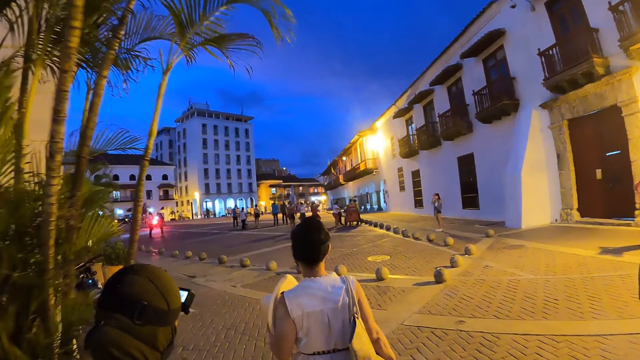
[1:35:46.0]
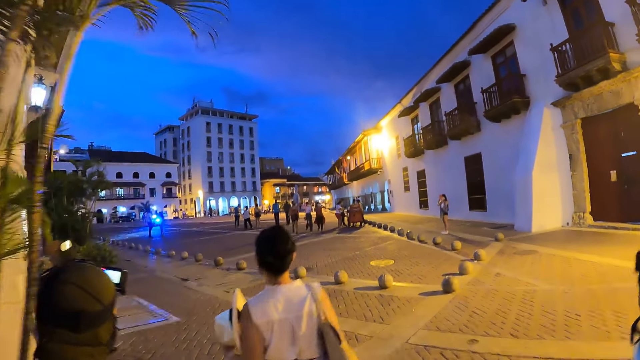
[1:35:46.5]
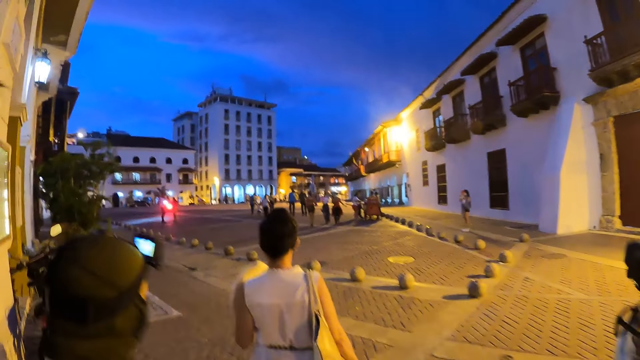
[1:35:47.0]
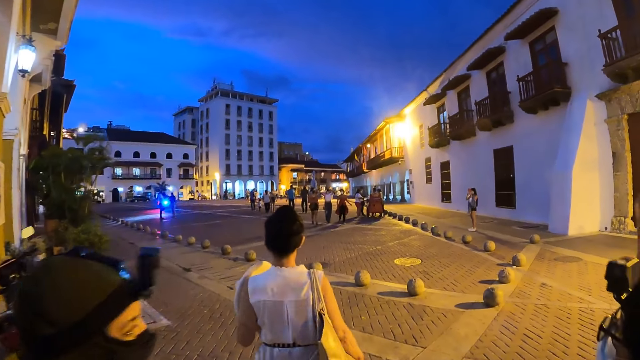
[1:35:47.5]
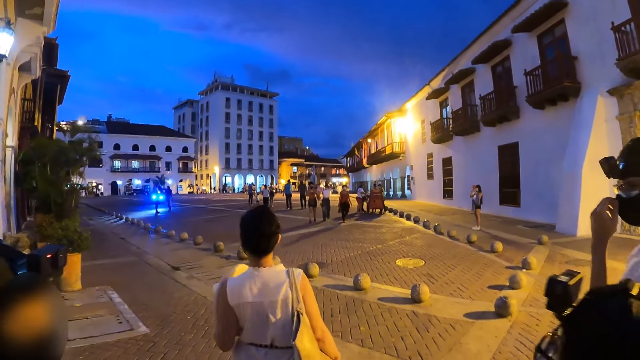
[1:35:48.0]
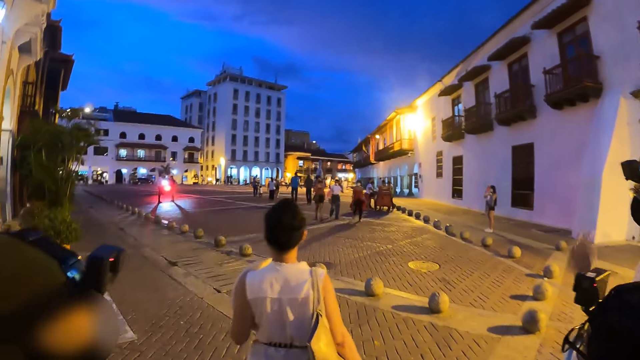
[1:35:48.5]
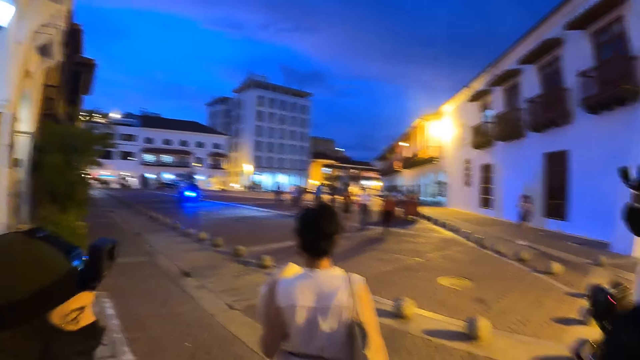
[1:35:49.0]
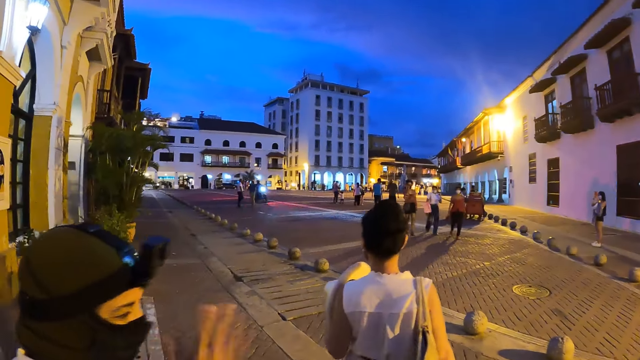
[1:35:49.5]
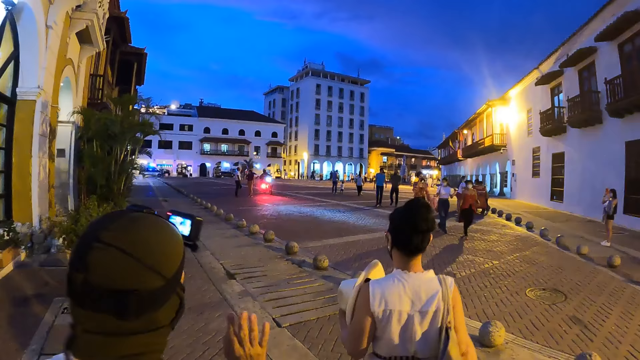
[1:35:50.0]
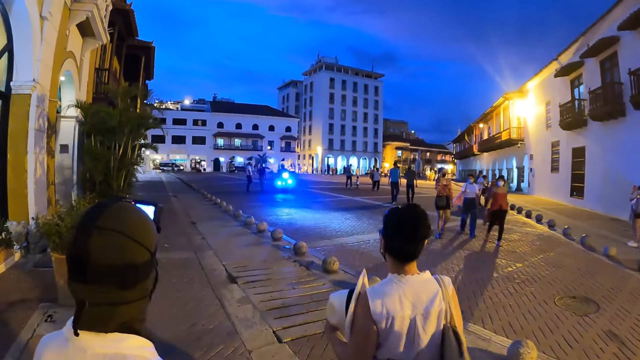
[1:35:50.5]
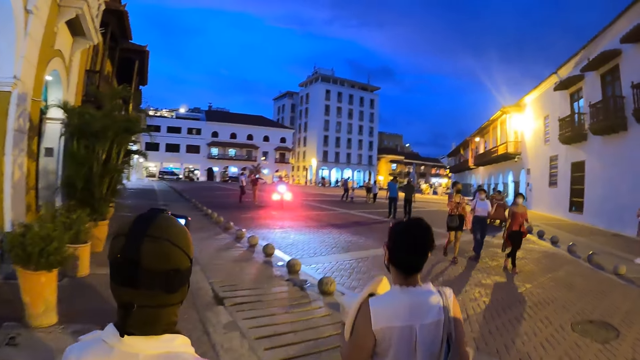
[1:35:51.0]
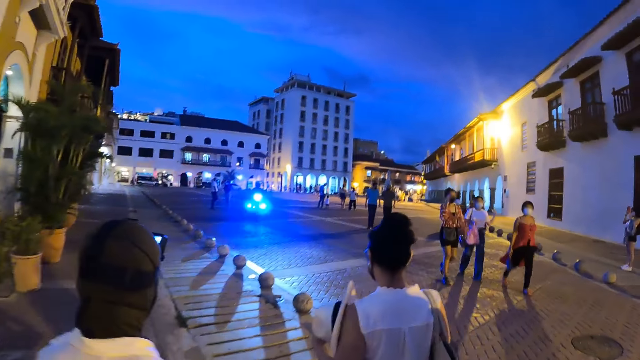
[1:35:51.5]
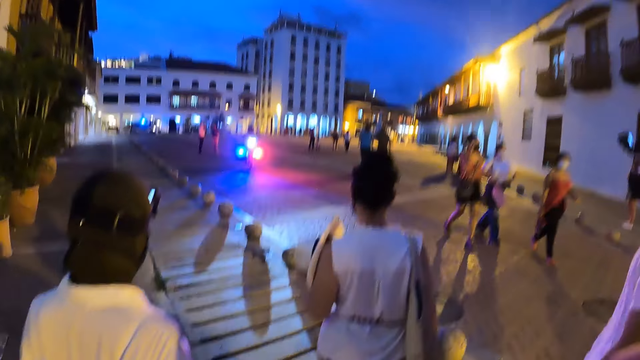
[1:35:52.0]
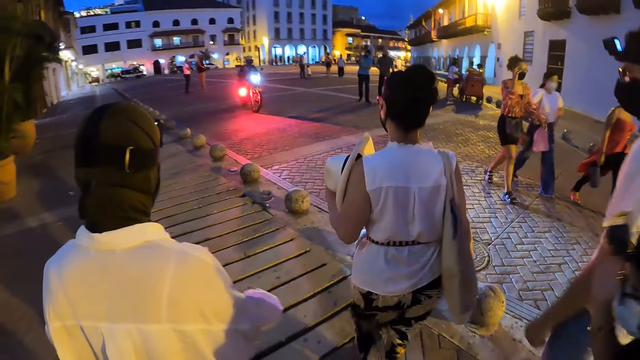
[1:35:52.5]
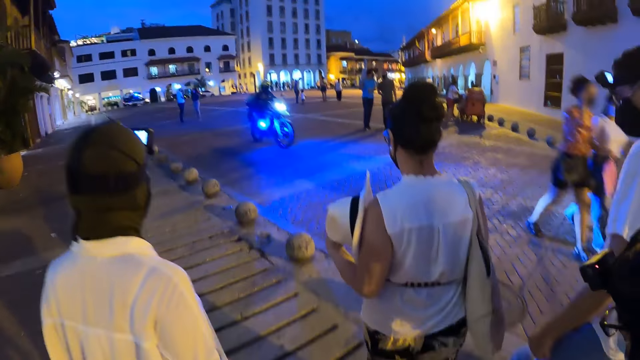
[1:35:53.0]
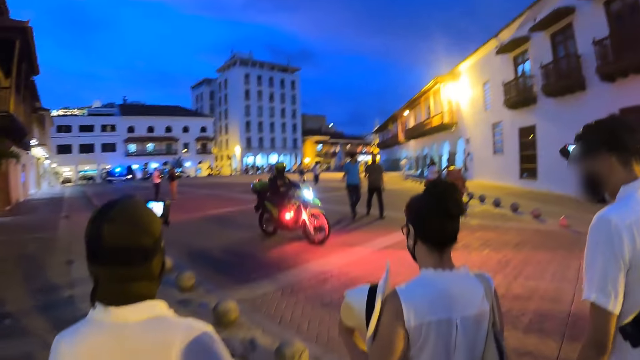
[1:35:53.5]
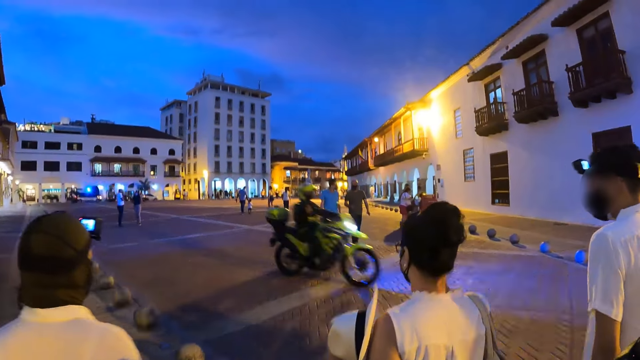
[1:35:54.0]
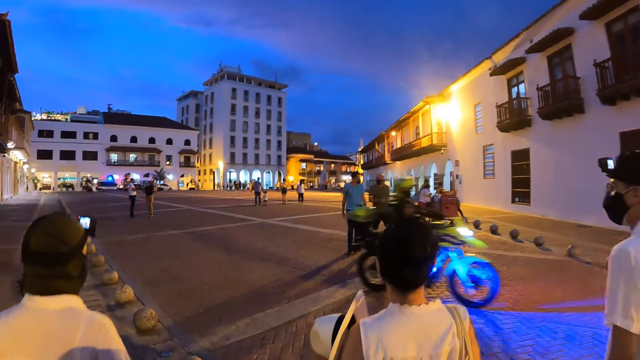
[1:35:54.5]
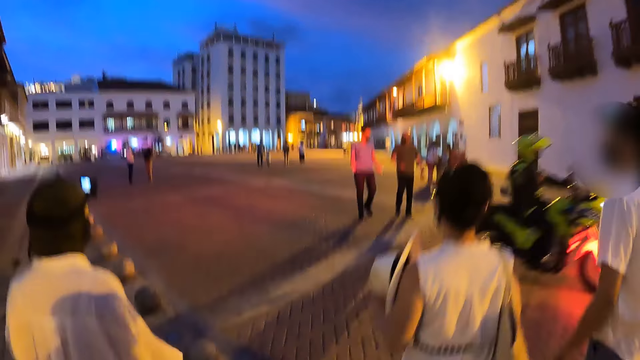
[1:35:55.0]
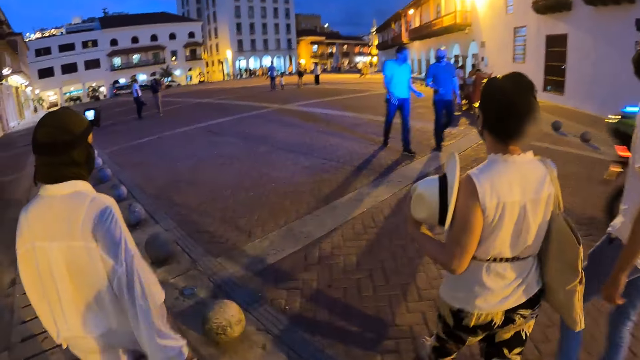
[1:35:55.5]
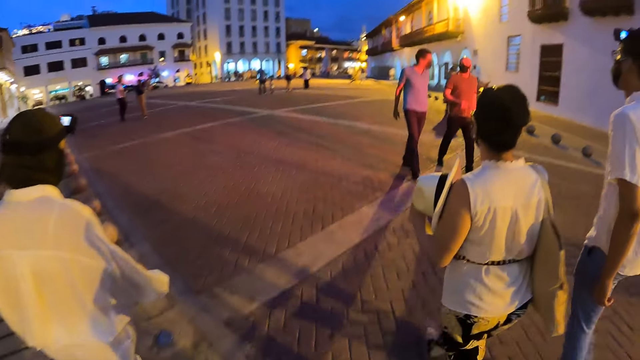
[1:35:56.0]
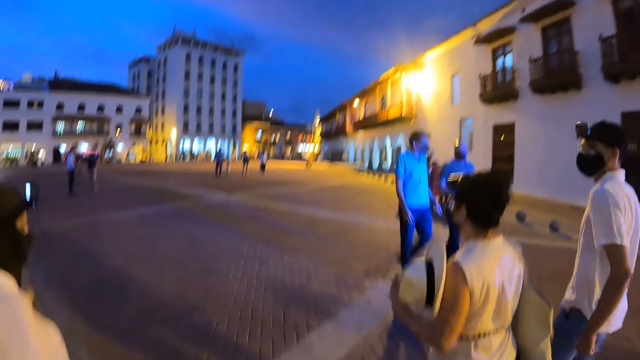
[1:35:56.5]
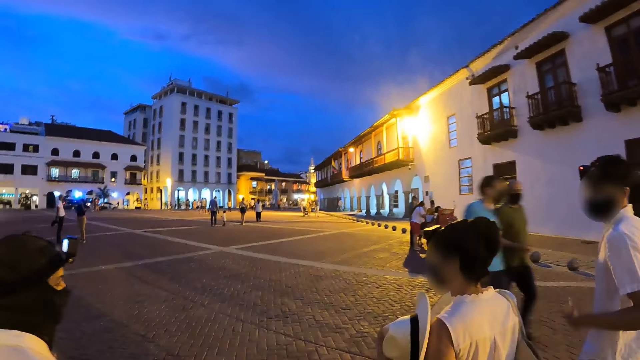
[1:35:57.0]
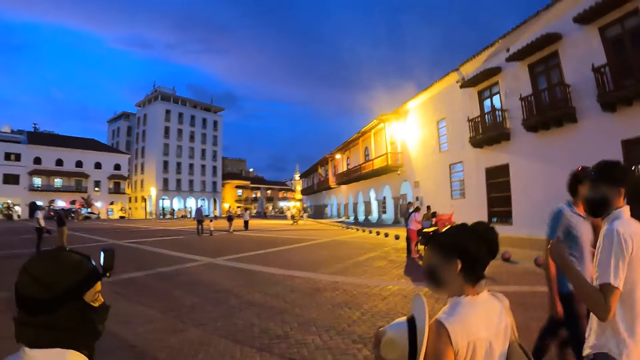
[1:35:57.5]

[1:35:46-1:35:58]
The camera wearer takes a left turn and walks forward on the street.

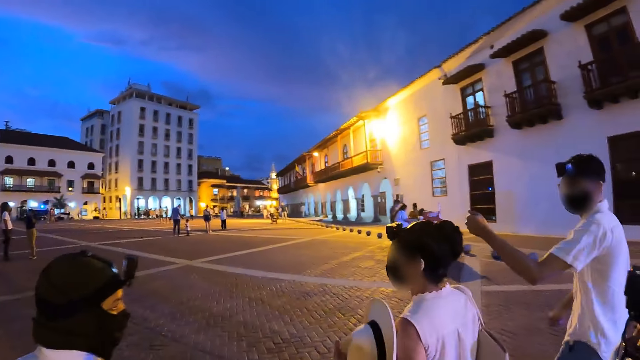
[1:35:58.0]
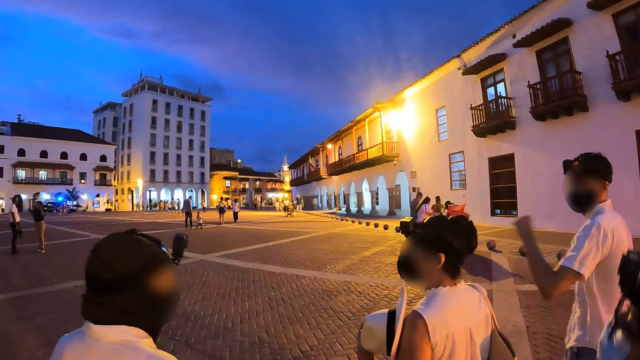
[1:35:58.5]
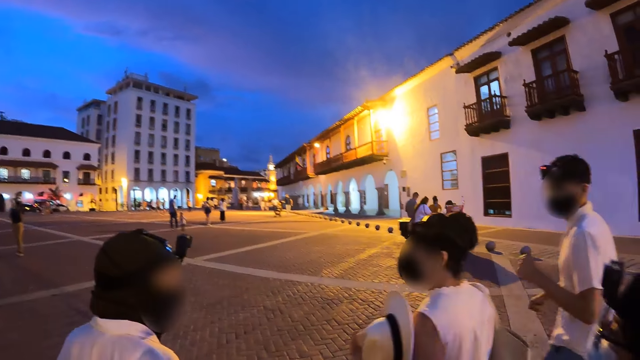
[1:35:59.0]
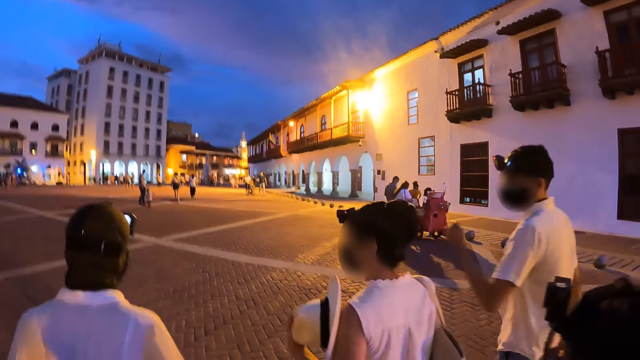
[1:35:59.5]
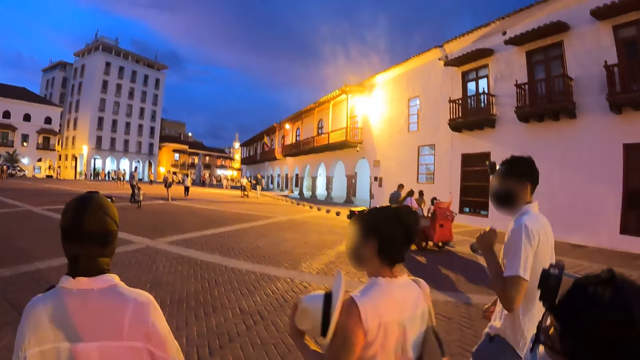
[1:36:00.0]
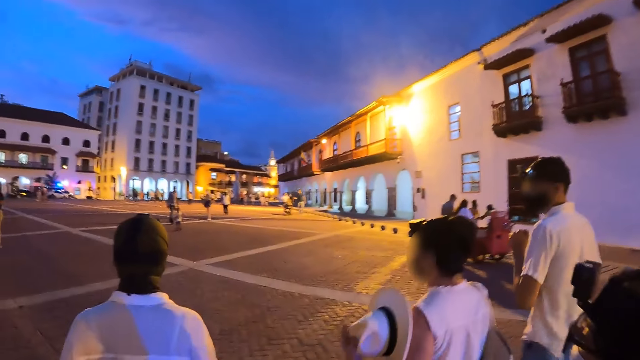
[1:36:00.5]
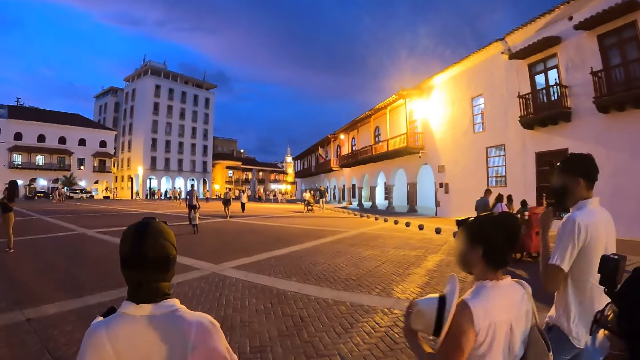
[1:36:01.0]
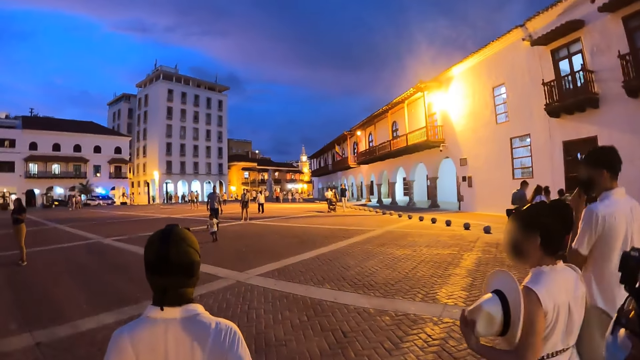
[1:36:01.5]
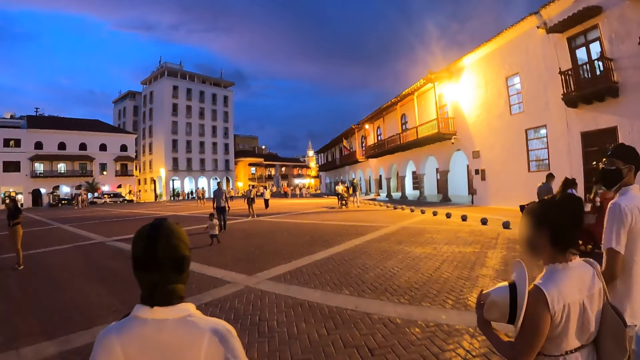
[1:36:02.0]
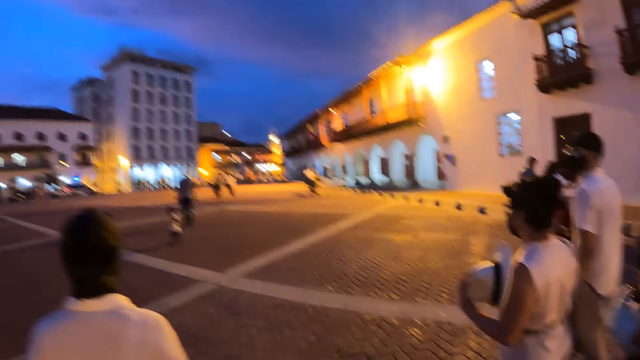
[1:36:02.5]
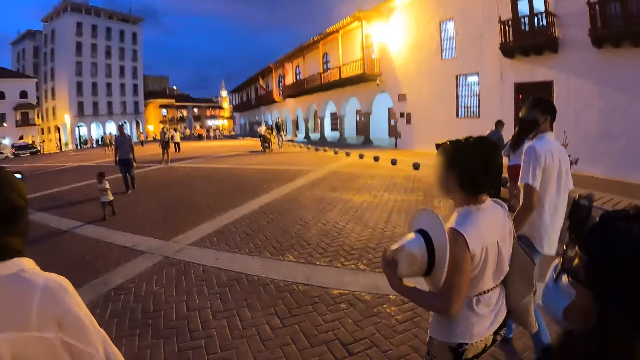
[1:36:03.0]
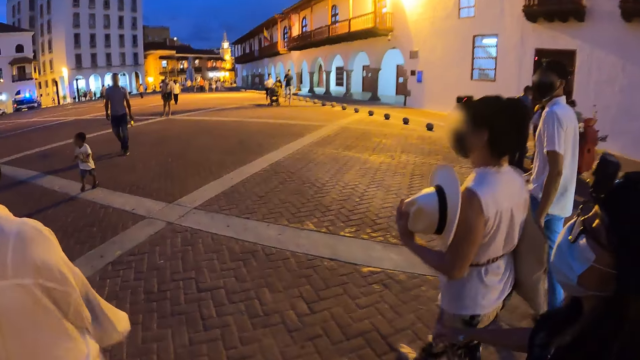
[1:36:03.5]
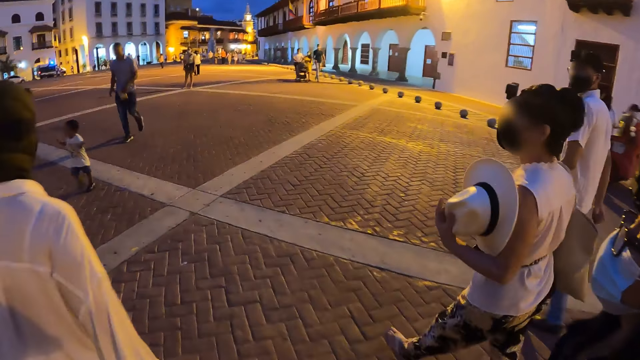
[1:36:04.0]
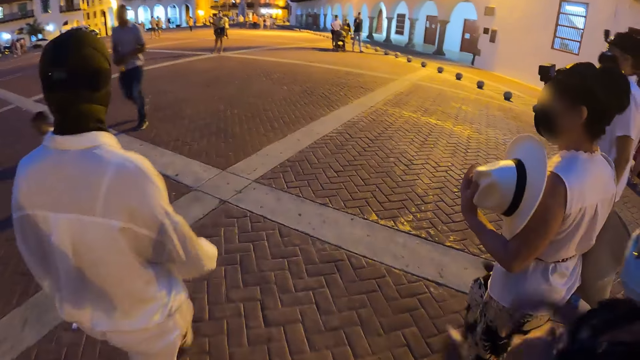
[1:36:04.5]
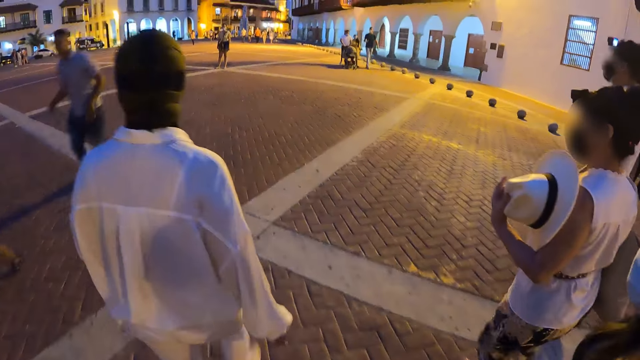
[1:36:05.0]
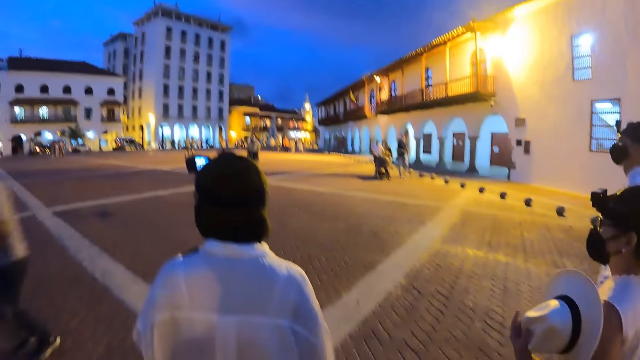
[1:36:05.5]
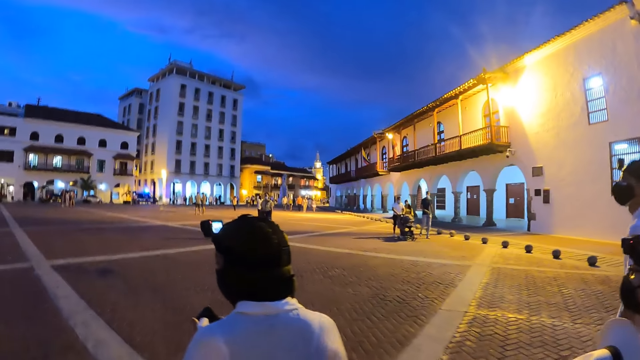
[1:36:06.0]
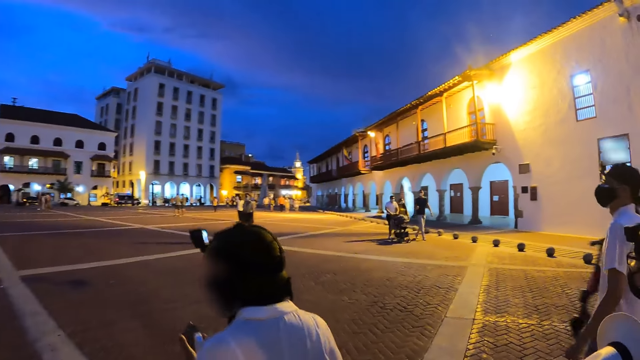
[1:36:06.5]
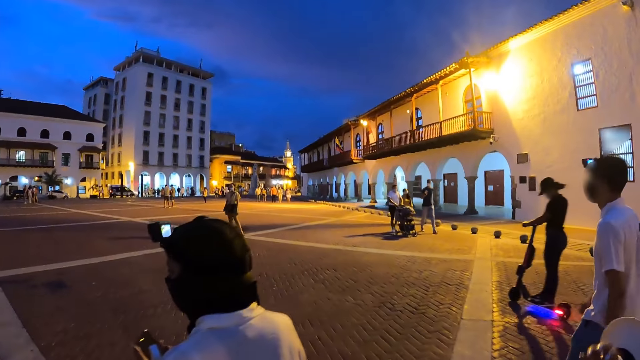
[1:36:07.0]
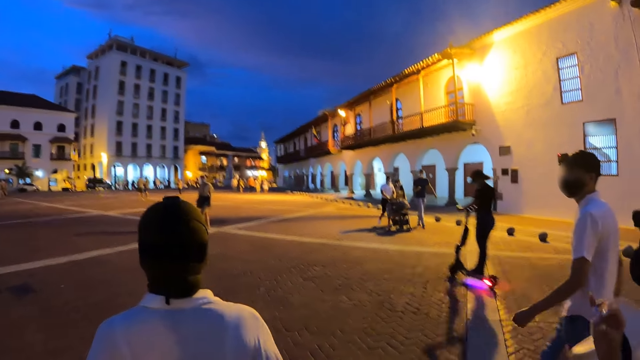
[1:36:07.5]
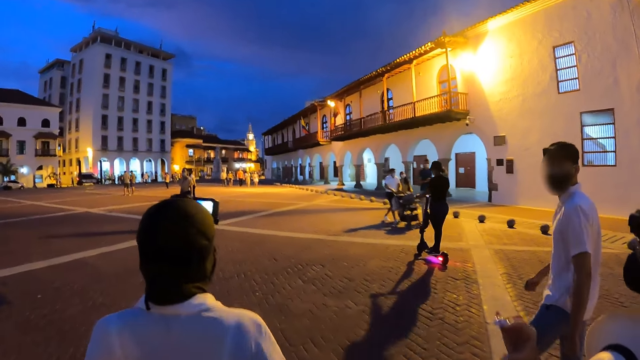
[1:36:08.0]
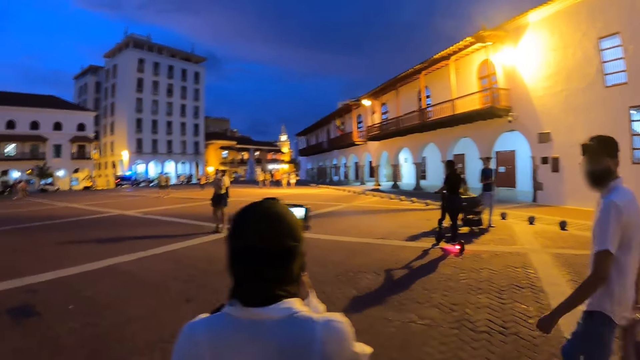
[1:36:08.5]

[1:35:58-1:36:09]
A man touches his face with his left hand. A woman touches her face with her right hand.
